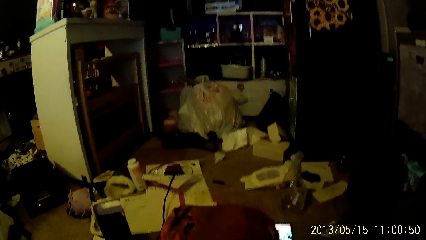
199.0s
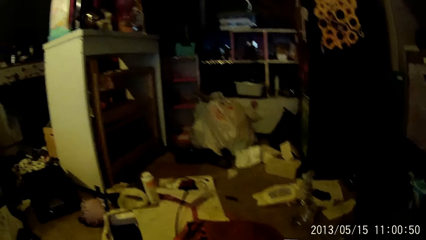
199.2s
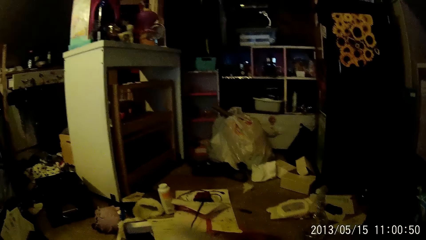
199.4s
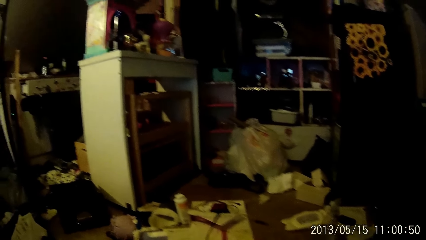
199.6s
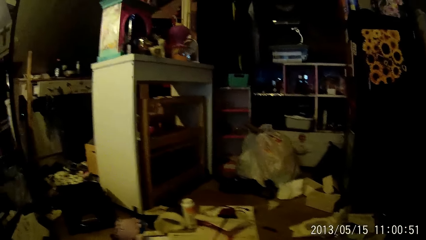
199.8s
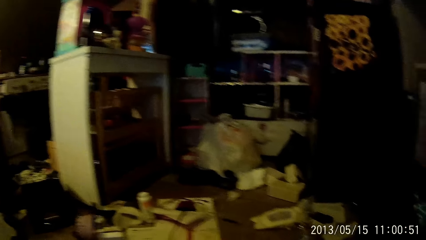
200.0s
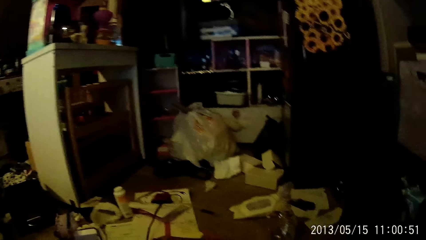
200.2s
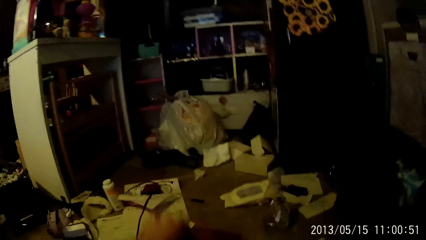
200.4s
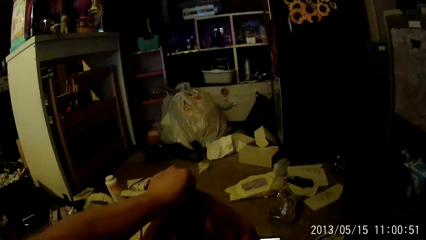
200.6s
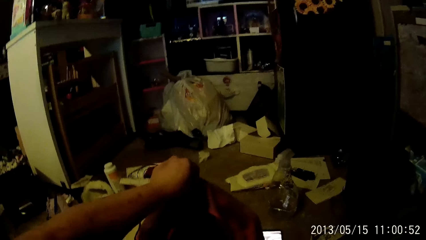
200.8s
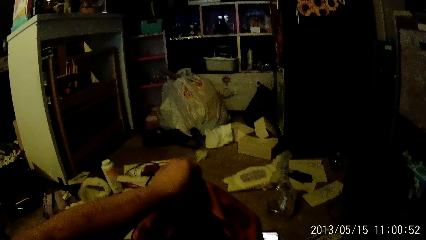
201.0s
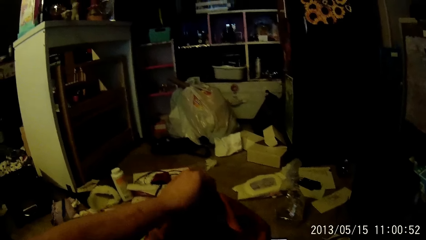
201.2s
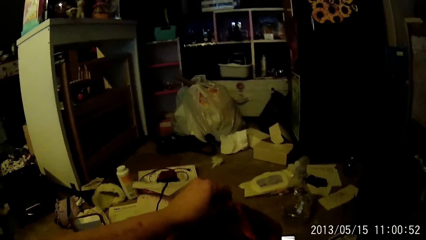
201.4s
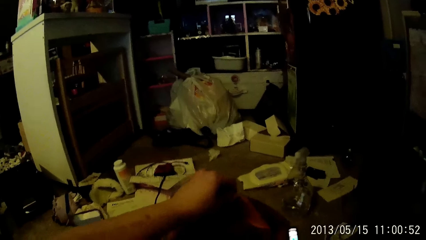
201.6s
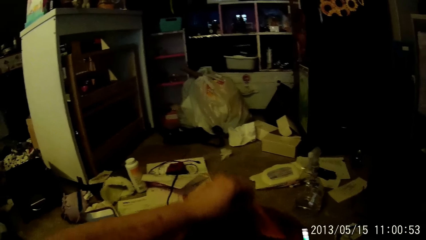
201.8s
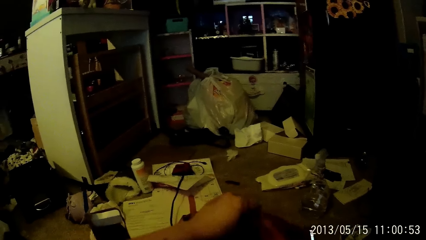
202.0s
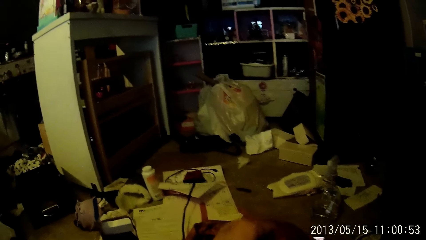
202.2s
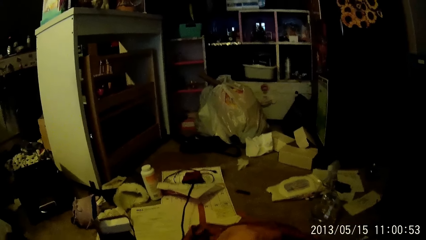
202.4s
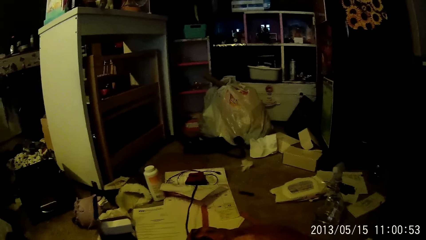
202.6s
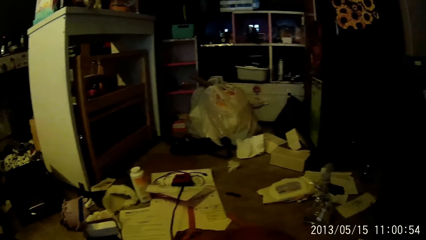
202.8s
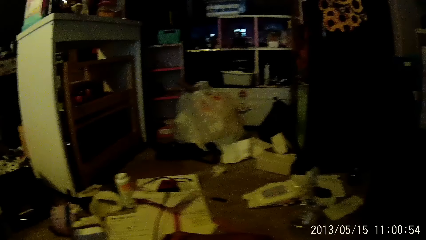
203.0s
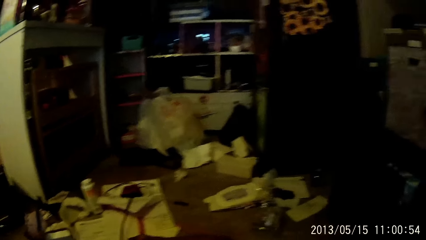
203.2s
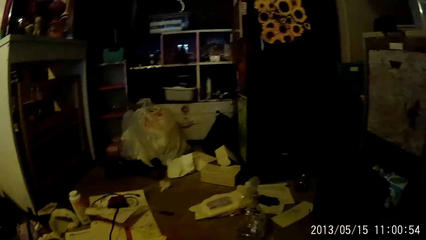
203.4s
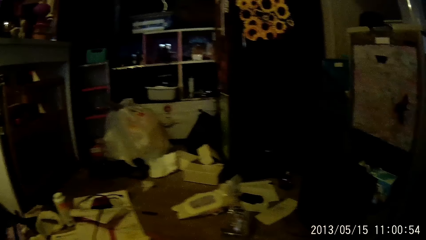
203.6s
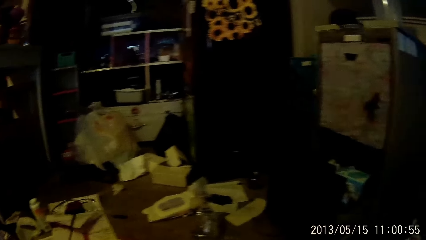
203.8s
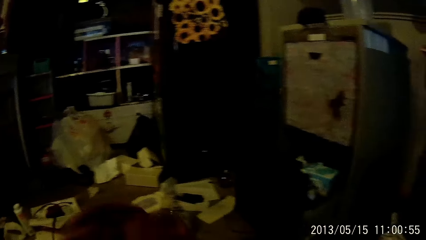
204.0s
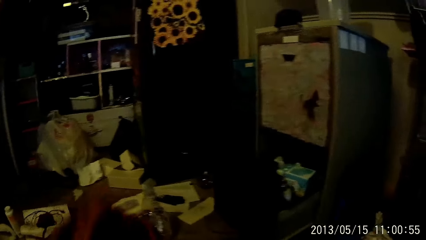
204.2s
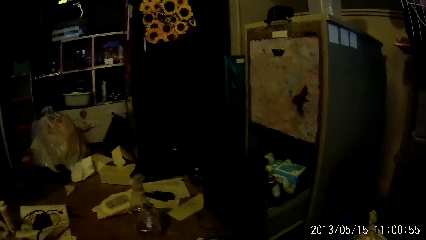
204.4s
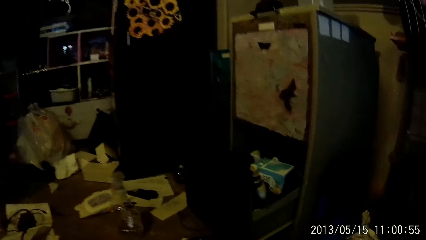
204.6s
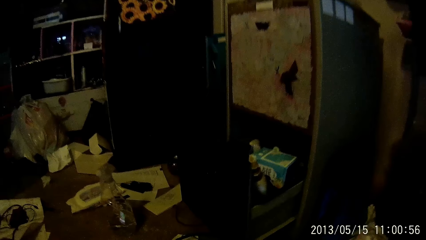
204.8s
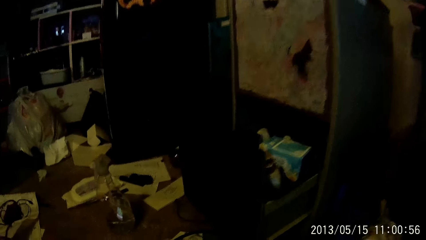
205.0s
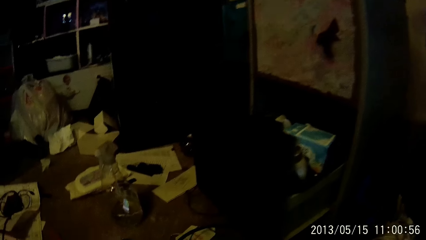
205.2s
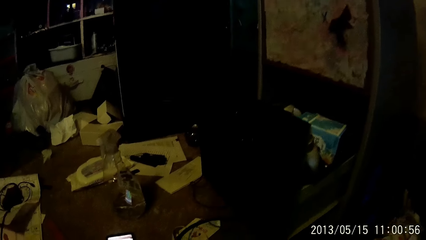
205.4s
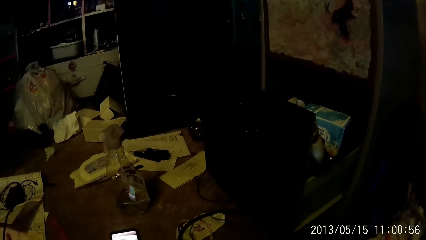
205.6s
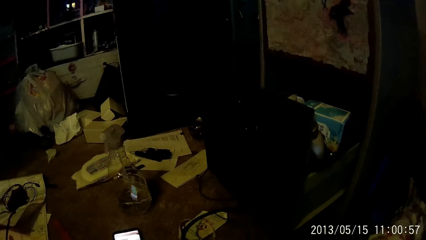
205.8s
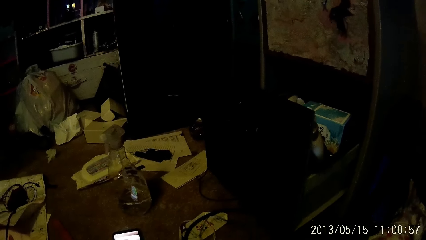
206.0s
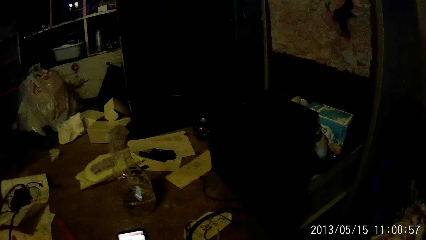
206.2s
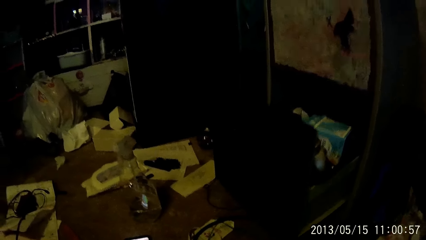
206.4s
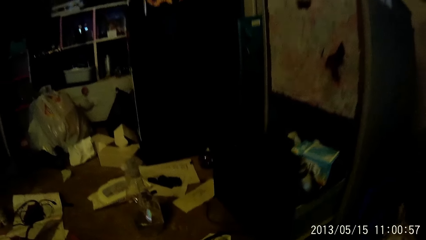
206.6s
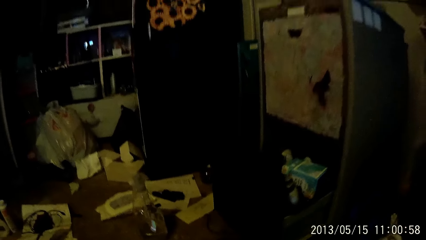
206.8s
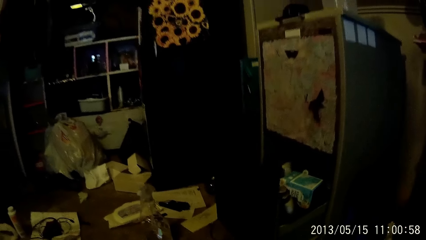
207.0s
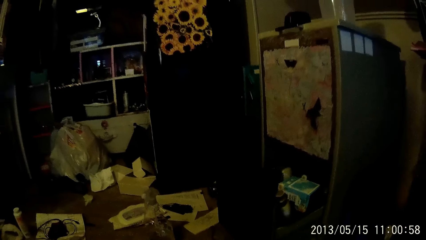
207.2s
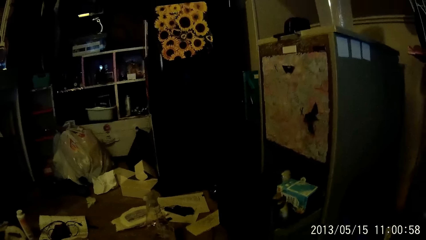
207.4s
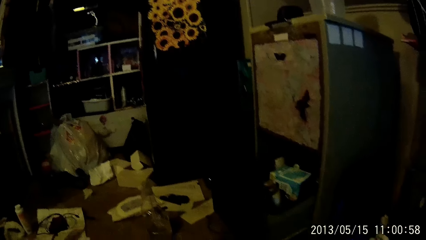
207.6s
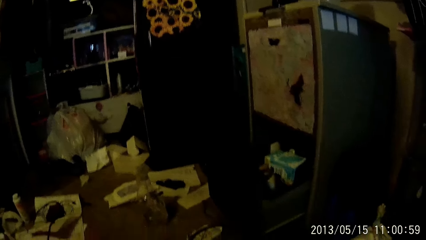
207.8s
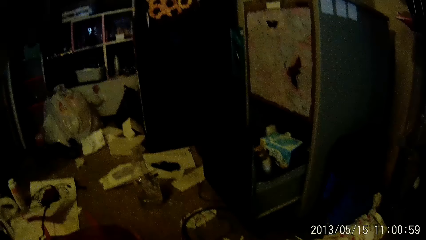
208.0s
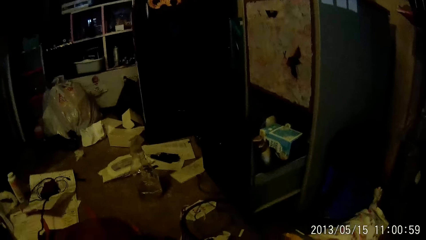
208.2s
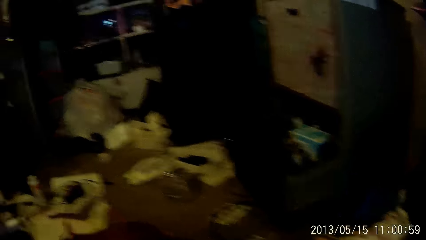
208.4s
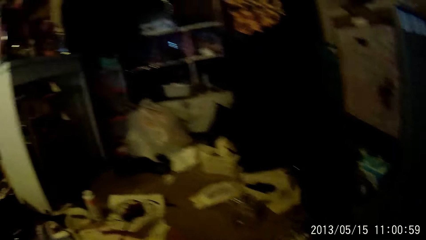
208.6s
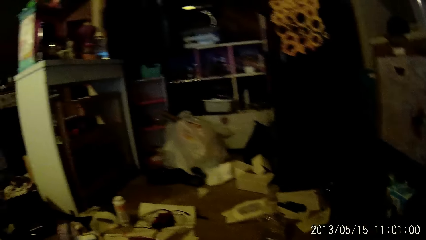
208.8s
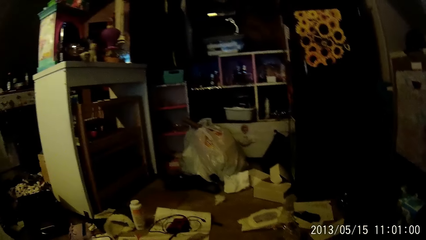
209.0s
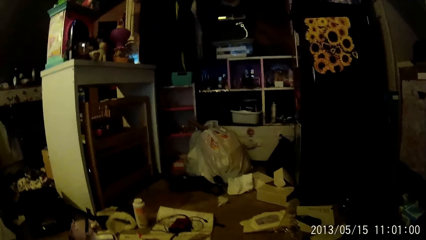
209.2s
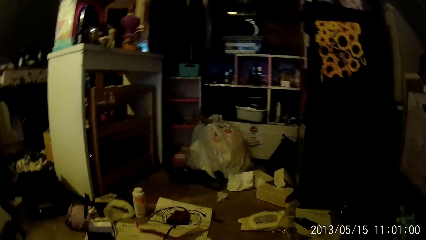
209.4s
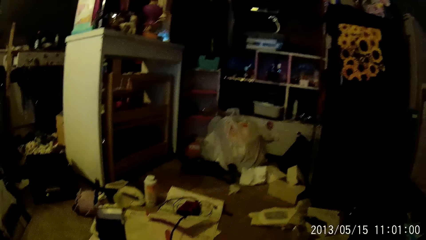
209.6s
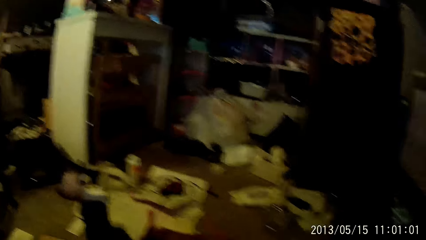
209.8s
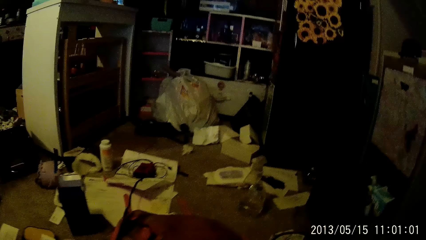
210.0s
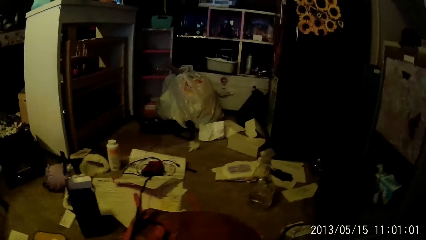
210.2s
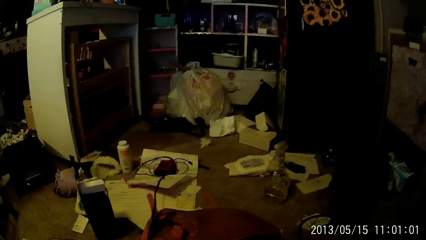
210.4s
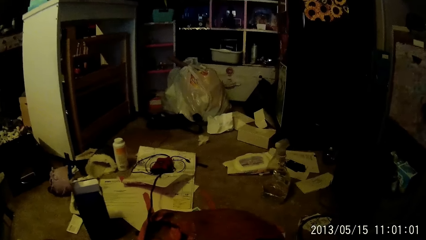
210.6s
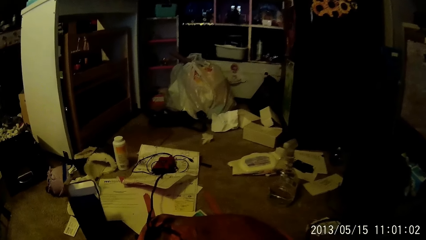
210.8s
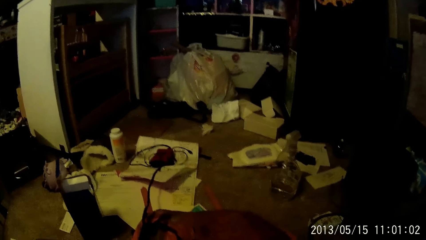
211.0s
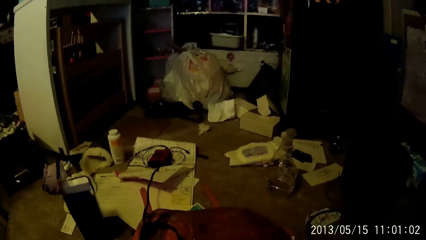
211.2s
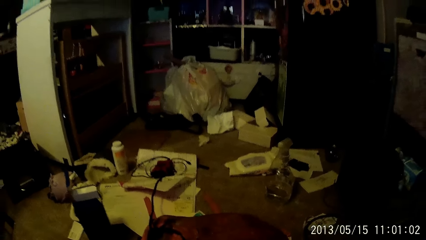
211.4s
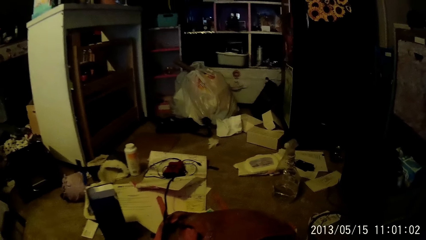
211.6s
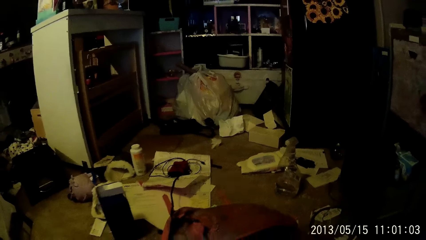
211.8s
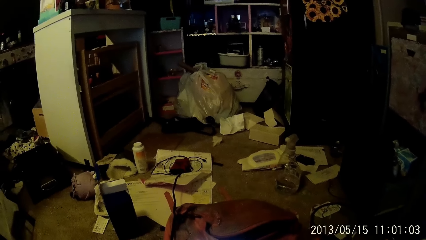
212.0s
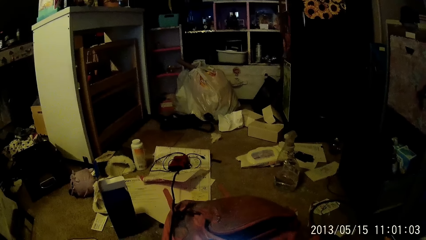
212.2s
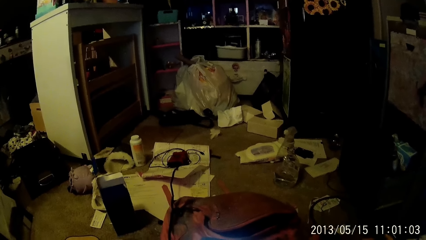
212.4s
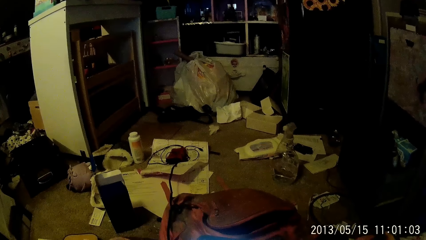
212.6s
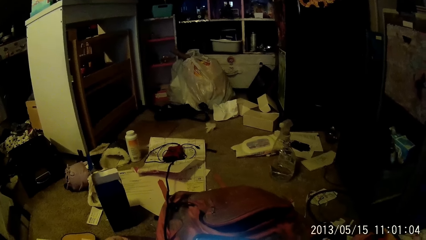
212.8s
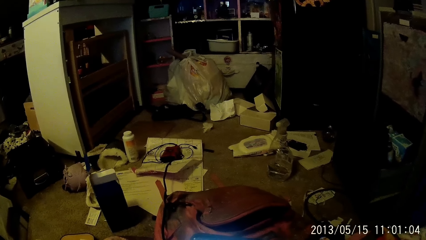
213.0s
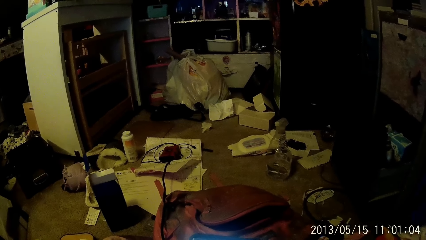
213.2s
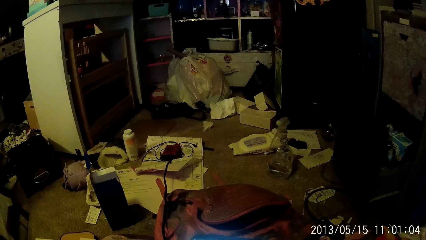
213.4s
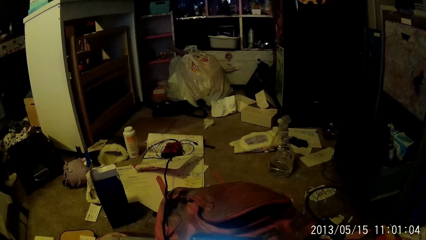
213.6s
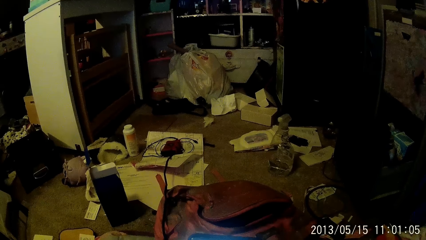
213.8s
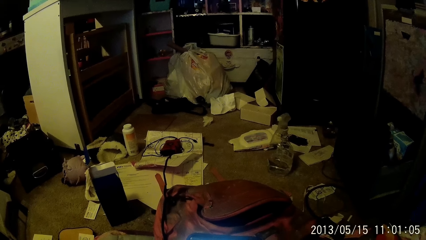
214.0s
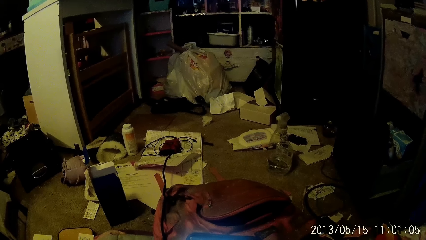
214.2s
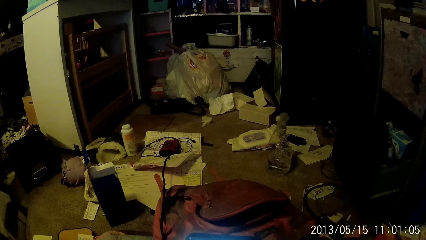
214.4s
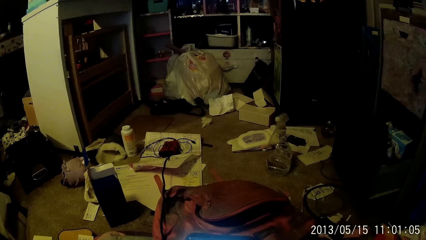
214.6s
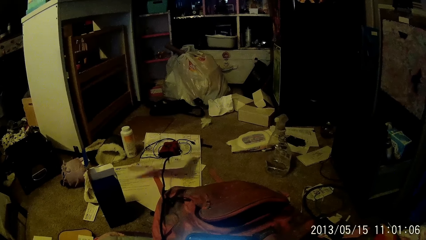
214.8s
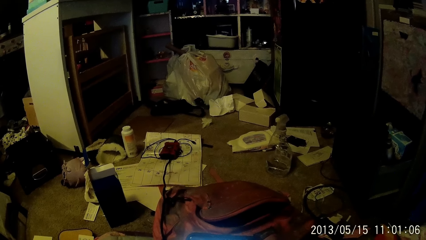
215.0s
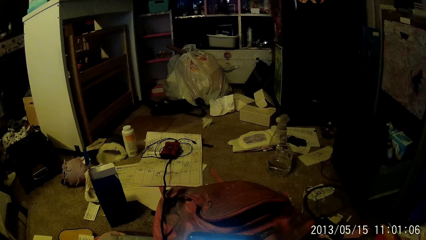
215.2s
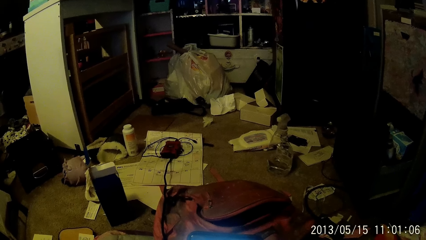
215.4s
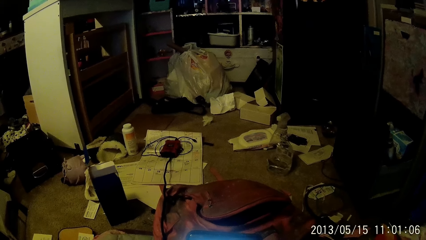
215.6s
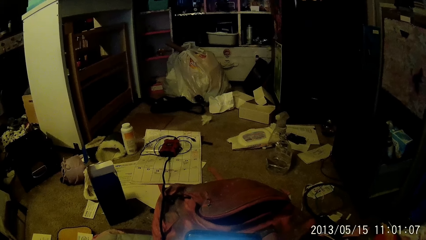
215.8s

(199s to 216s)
The camera wearer holds the bag with his left hand. He looks around.
